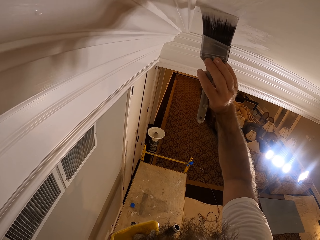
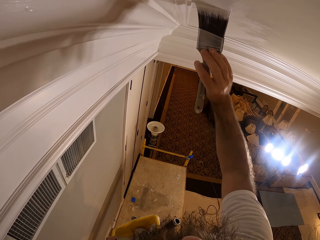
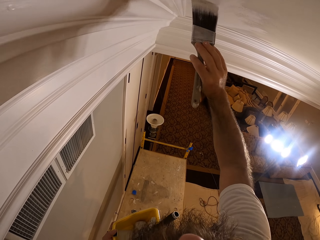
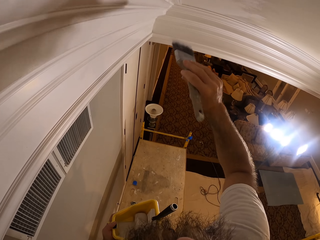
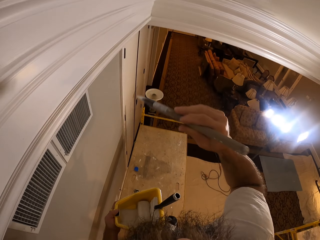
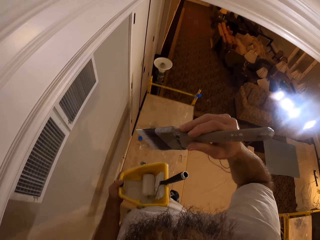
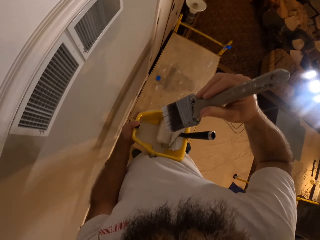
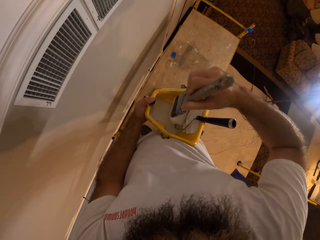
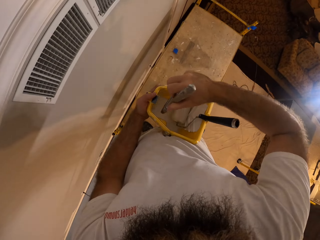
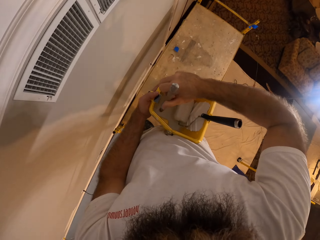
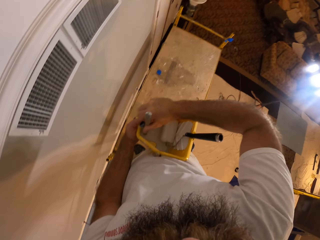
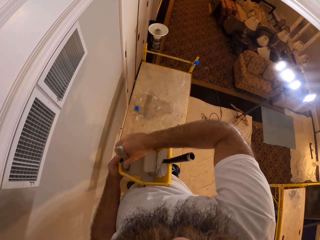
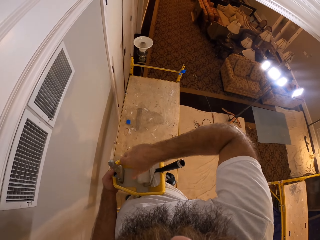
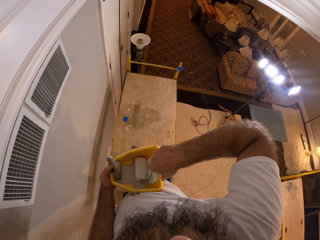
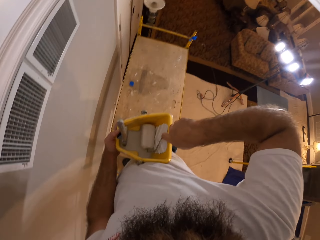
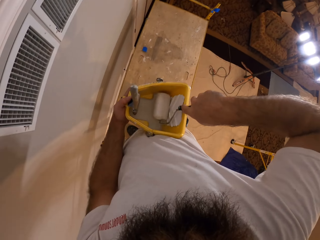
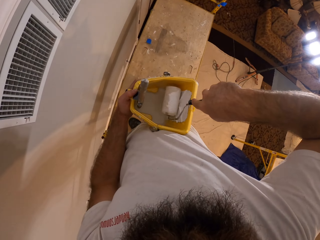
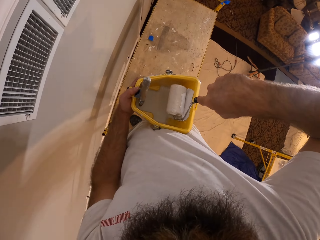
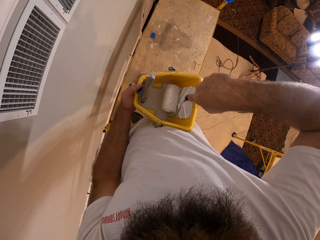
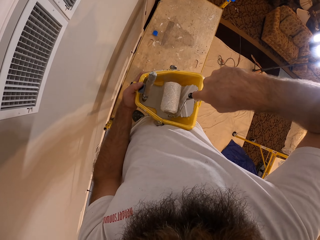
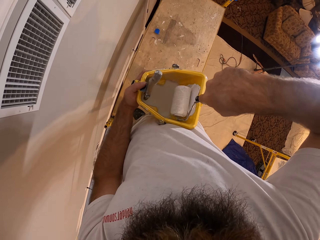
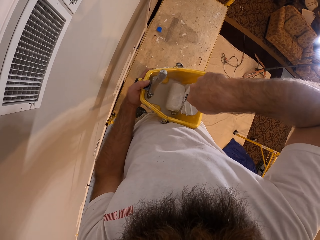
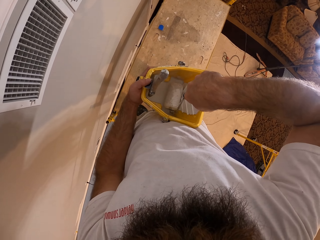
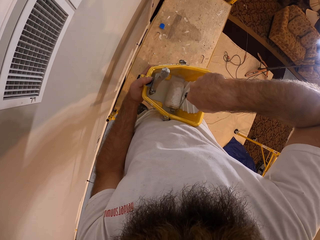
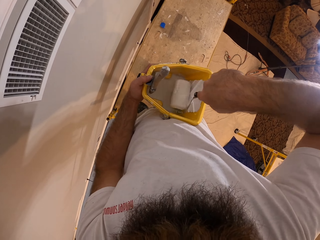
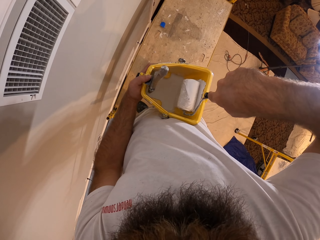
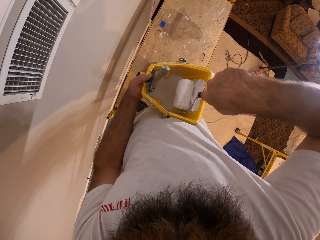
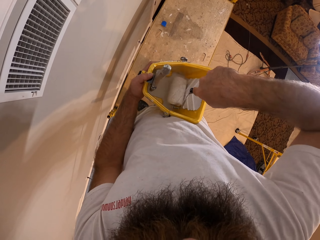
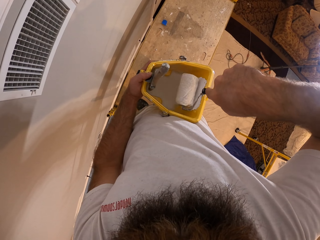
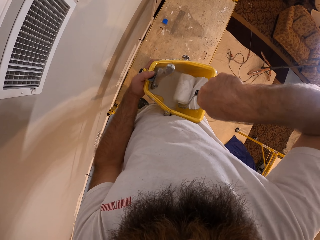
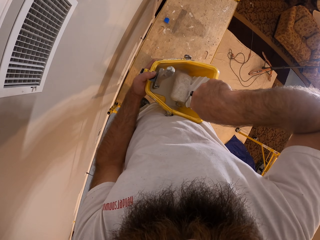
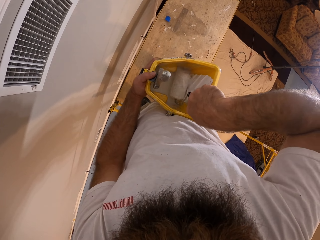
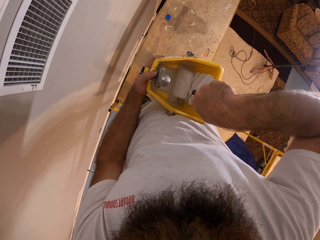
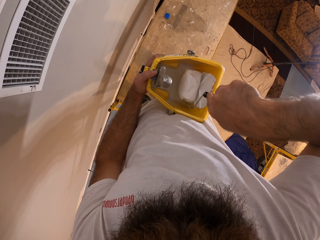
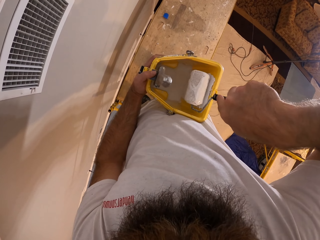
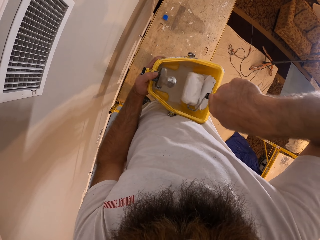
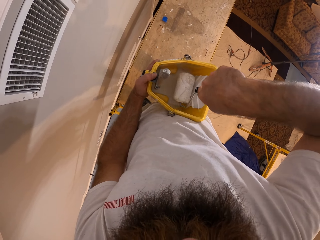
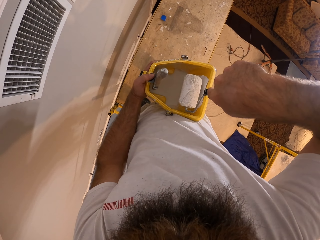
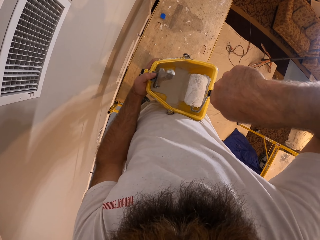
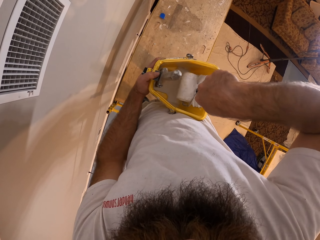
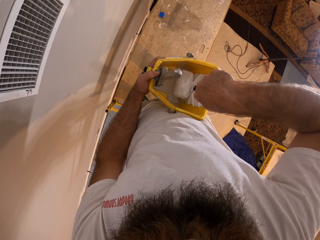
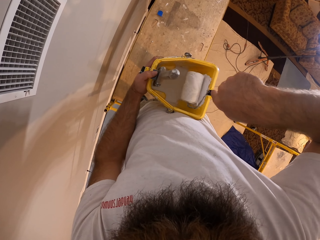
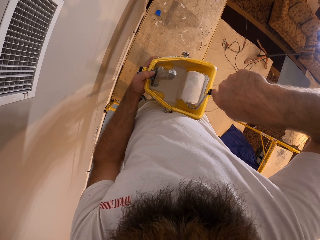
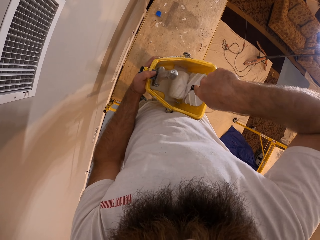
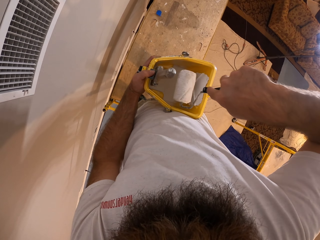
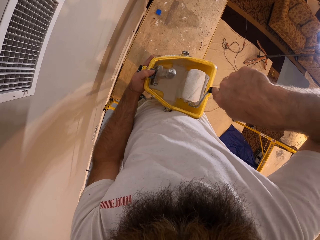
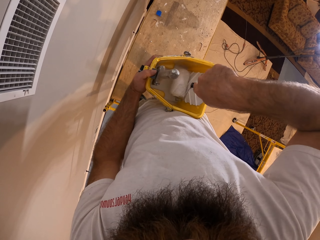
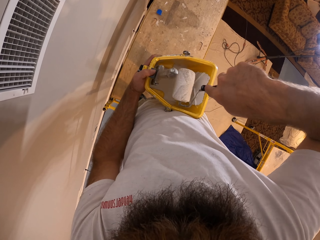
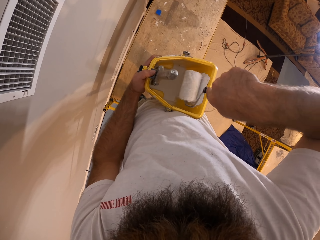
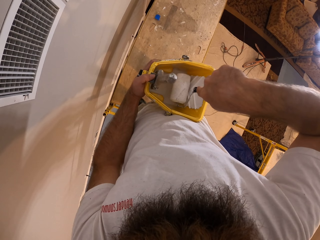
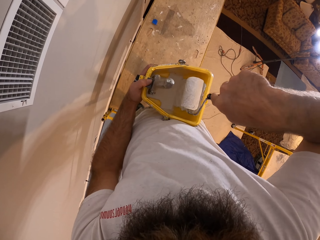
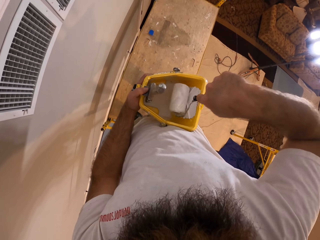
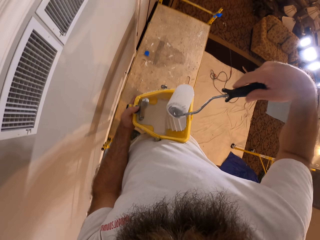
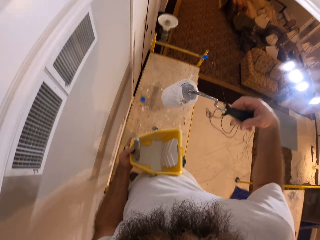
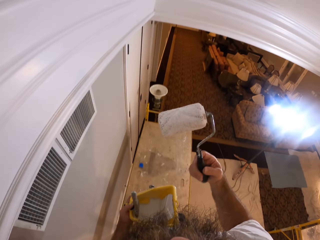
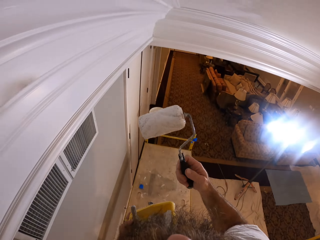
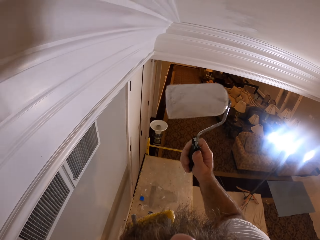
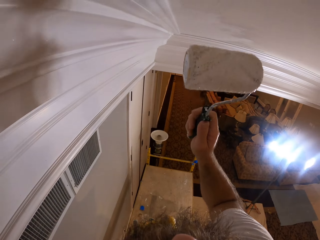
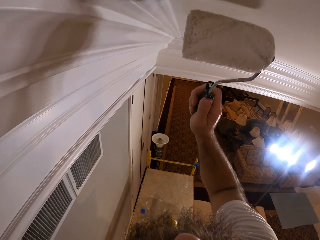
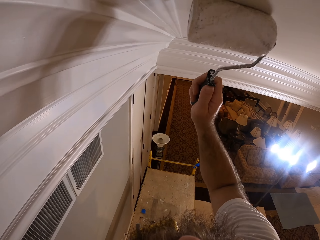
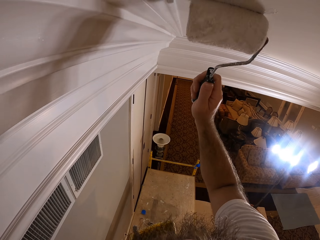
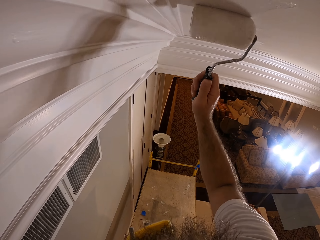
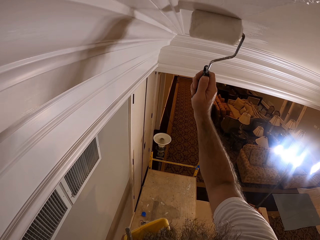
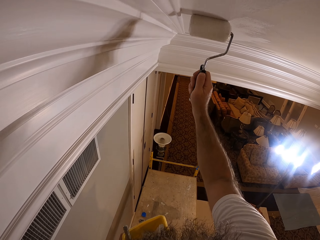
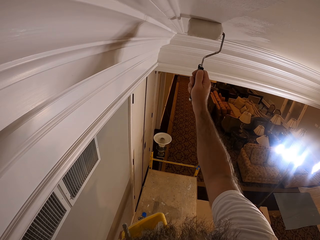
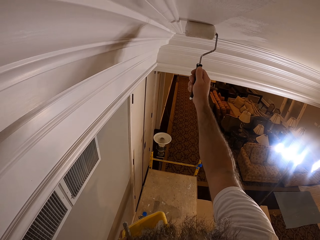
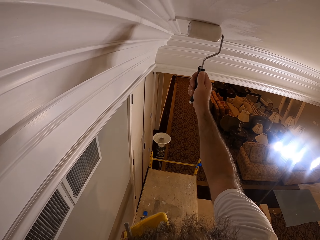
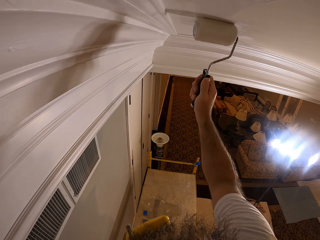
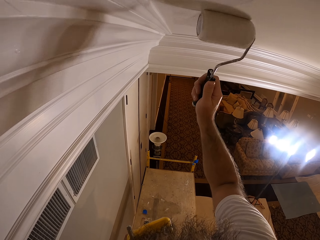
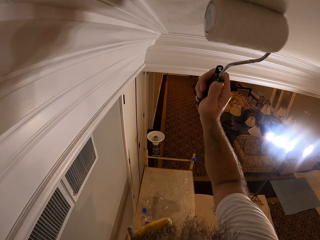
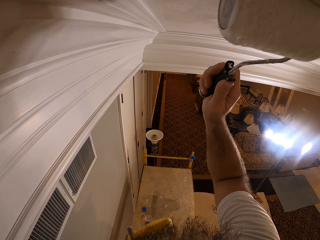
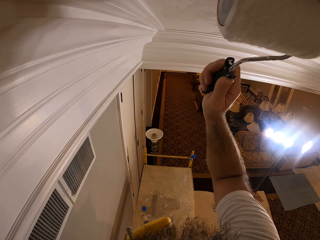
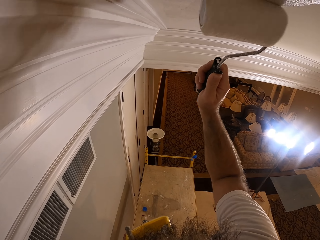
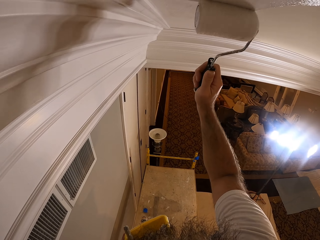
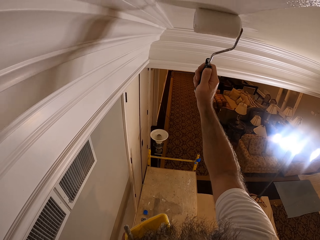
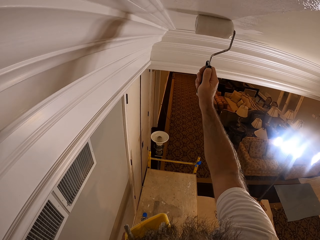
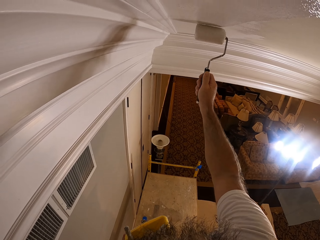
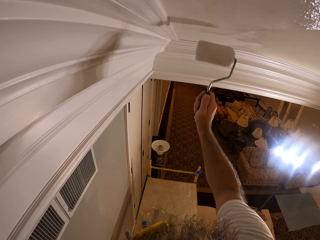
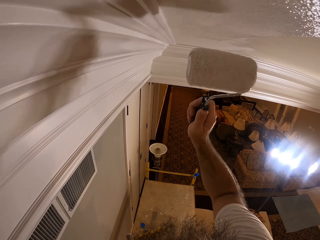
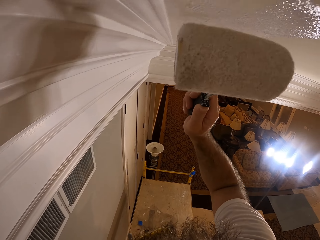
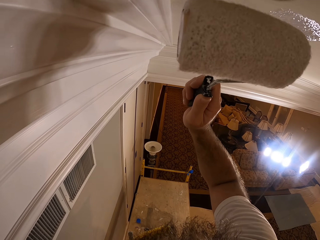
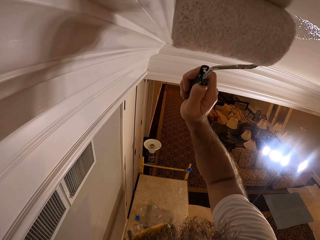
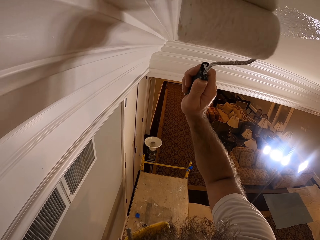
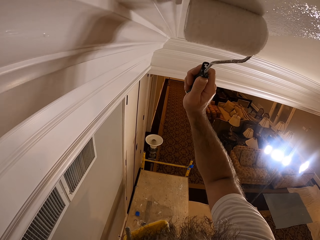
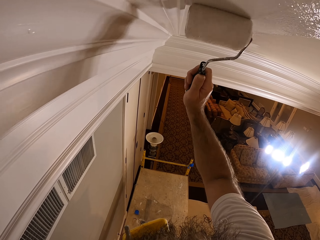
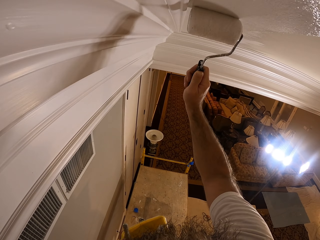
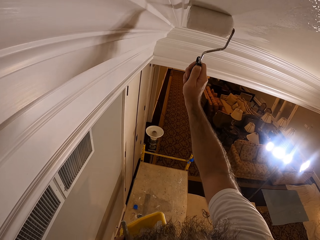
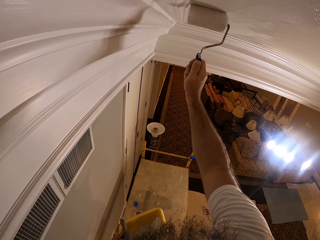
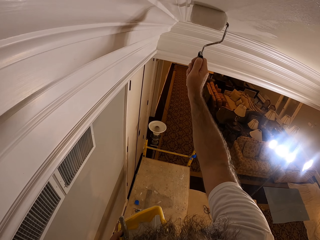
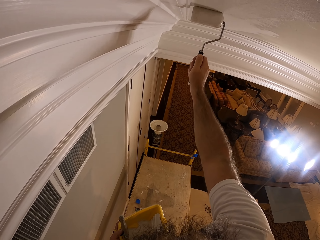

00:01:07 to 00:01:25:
The camera wearer keeps the paintbrush inside the bucket of paint with his right hand. He takes the paint roller brush in the bucket of paint with his right hand. He paints the wall of the bucket with the paint roller brush in his right hand. He dips the paintbrush in the paint. He dips the paint roller in the paint. He rolls the paint roller in the paint. He paints the wall or ceiling with the paint roller brush in his right hand.

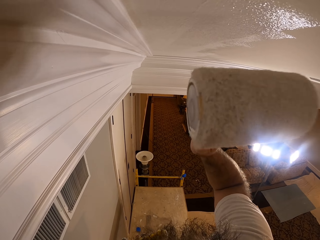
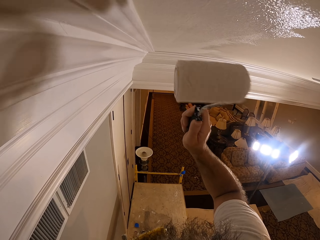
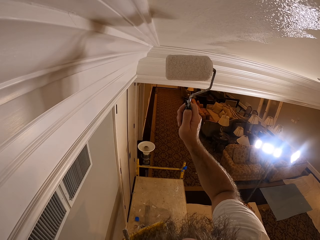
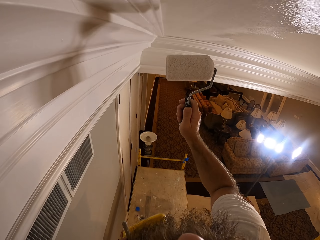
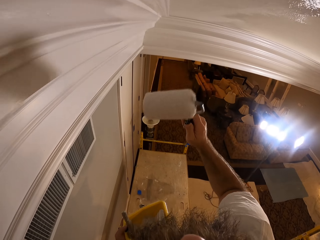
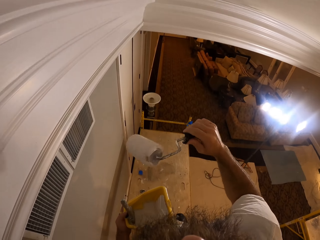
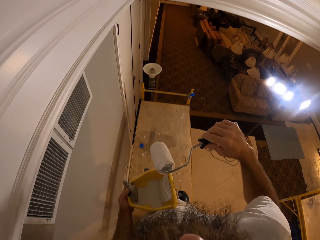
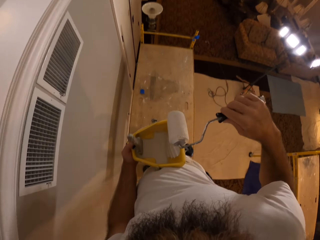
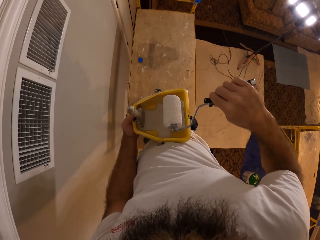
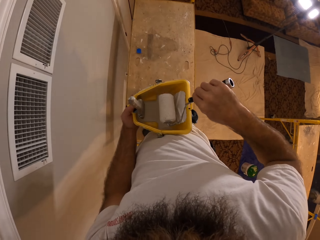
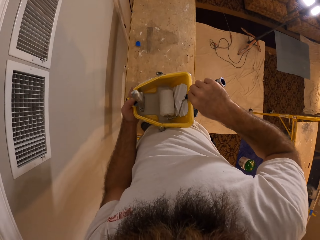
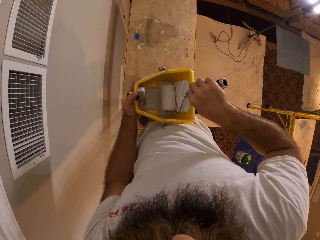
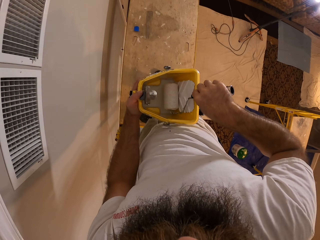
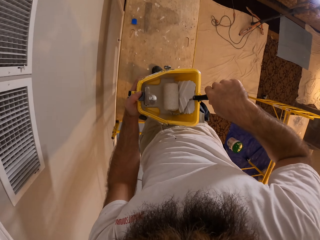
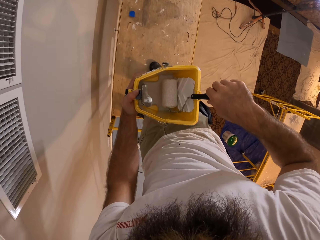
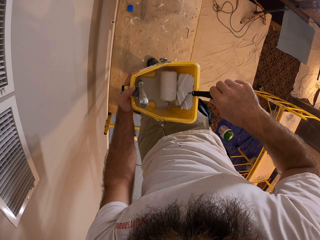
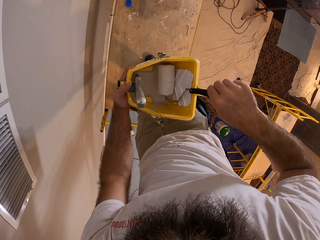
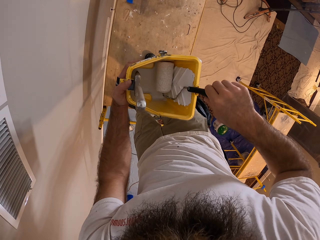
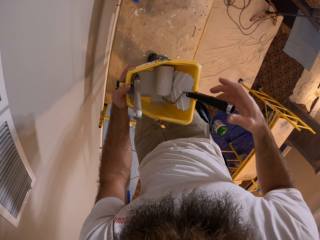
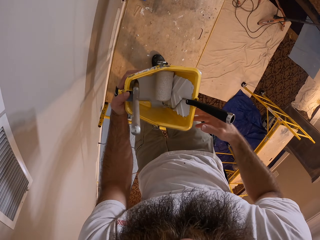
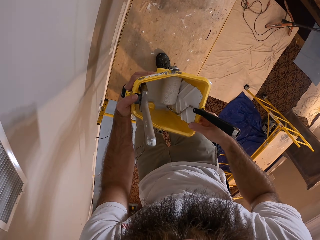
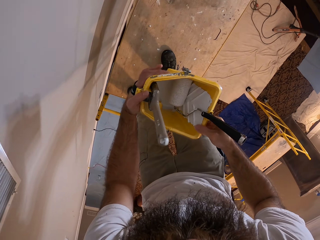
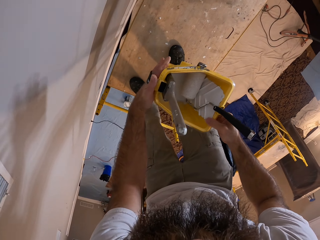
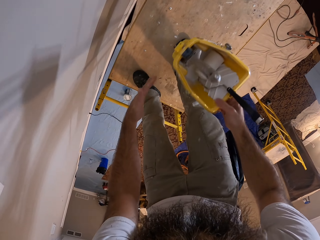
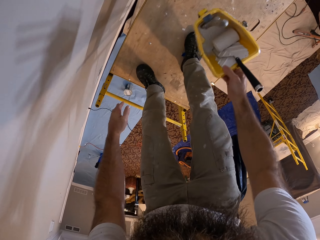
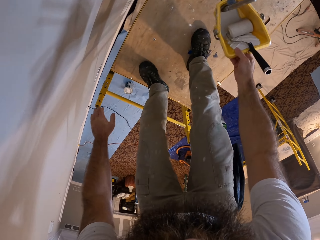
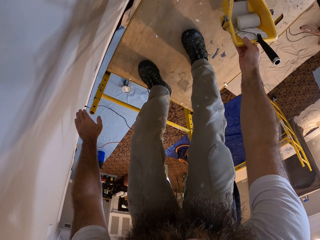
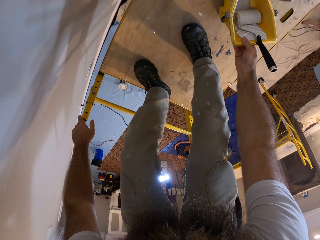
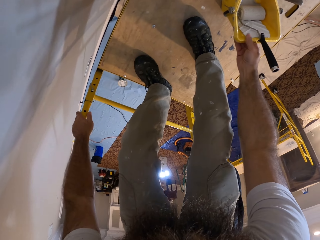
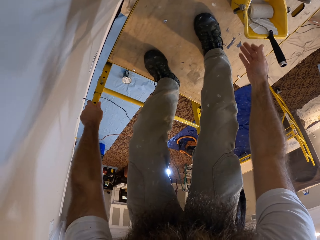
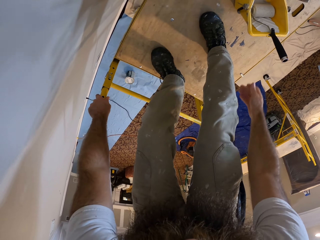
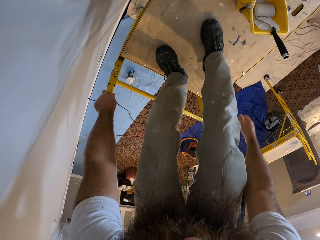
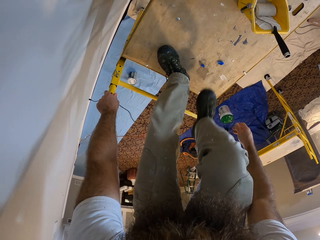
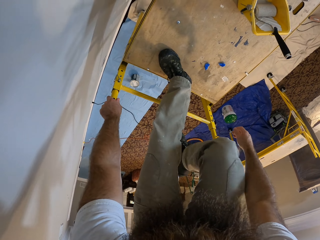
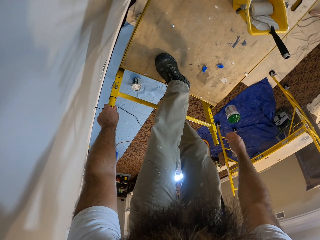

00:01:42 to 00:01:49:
The camera wearer keeps the paint roller brush inside the bucket of paint with his right hand. He keeps the bucket of paint on the scaffold or table trolley with his right hand. He climbs down the scaffold with his hands and legs.
